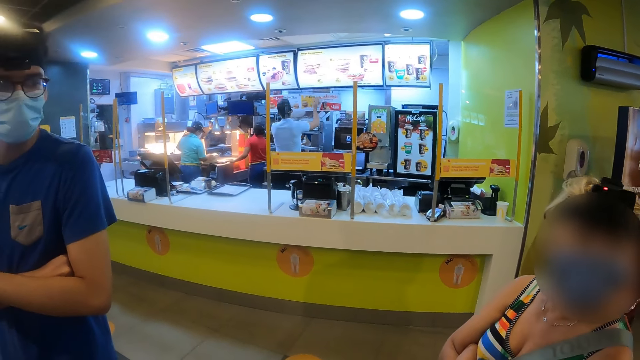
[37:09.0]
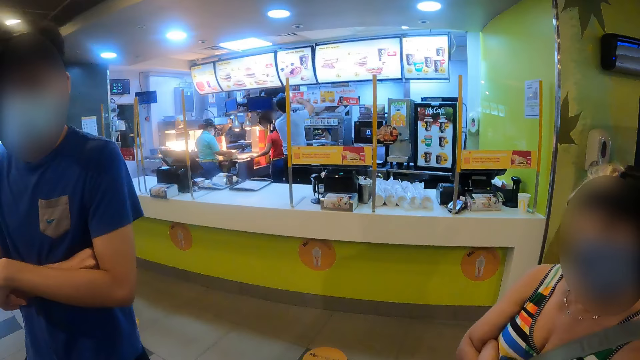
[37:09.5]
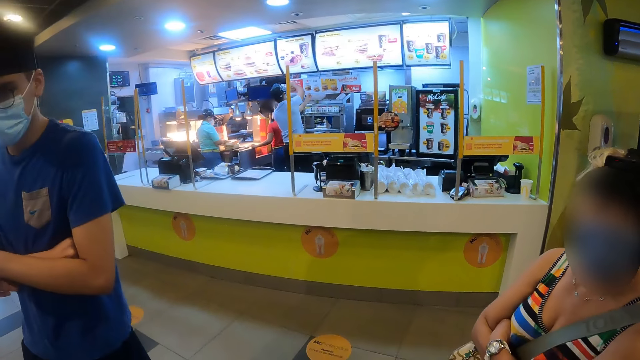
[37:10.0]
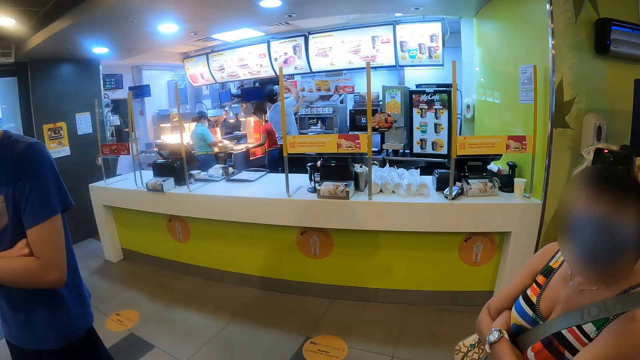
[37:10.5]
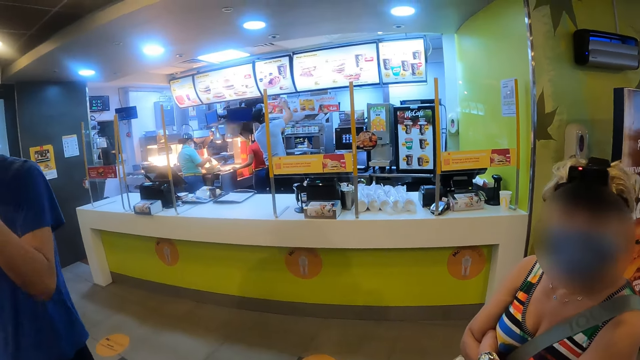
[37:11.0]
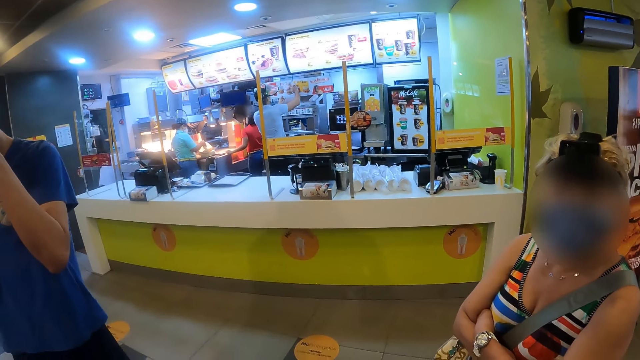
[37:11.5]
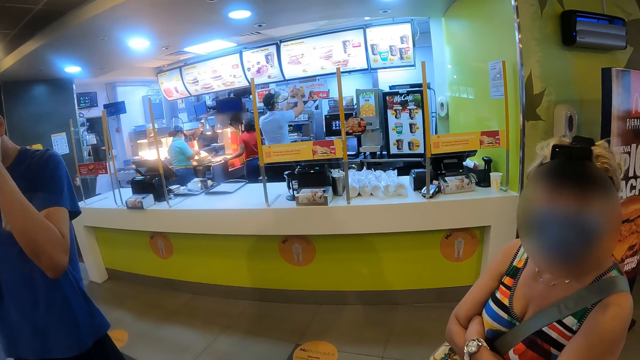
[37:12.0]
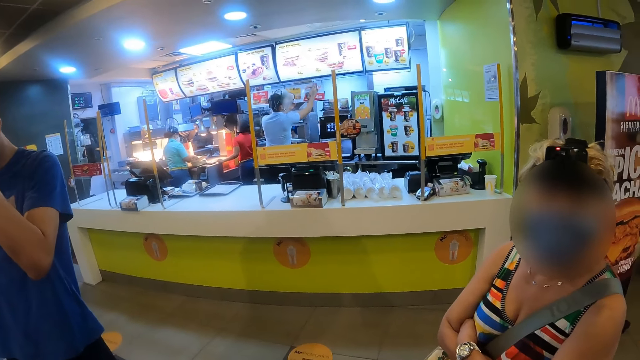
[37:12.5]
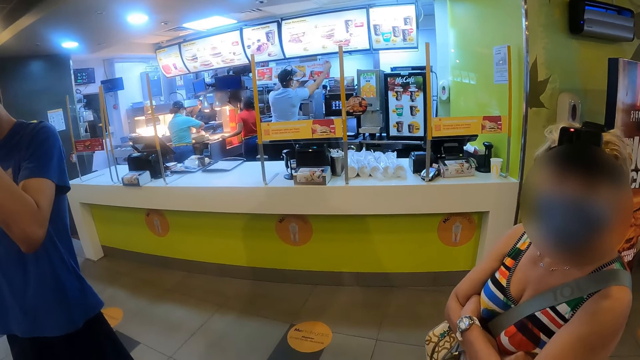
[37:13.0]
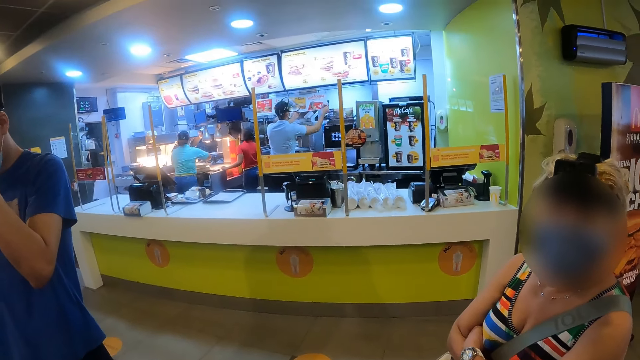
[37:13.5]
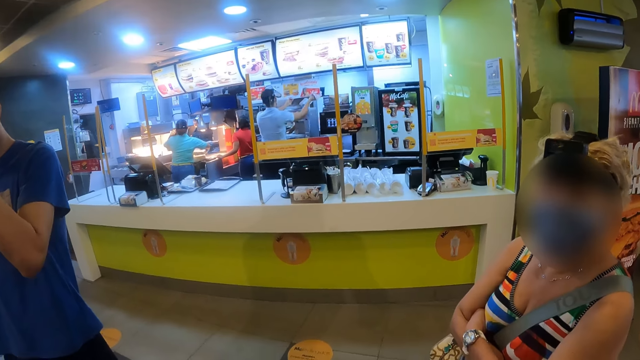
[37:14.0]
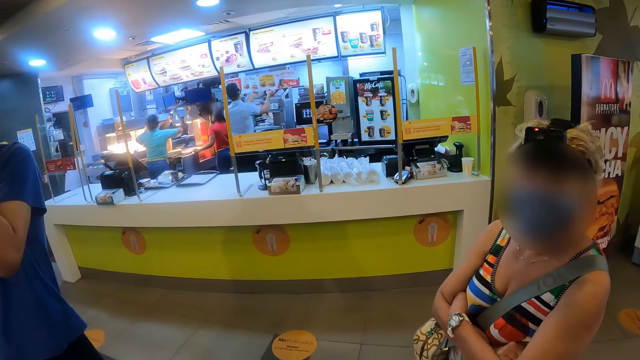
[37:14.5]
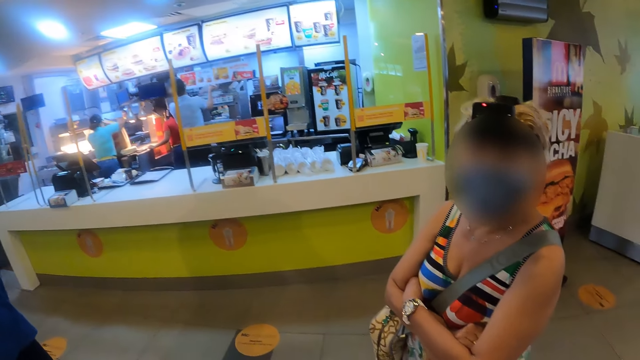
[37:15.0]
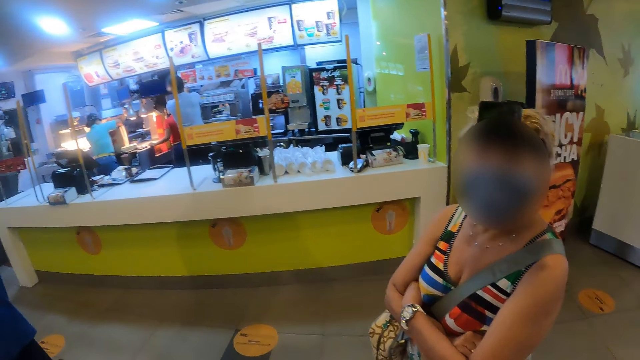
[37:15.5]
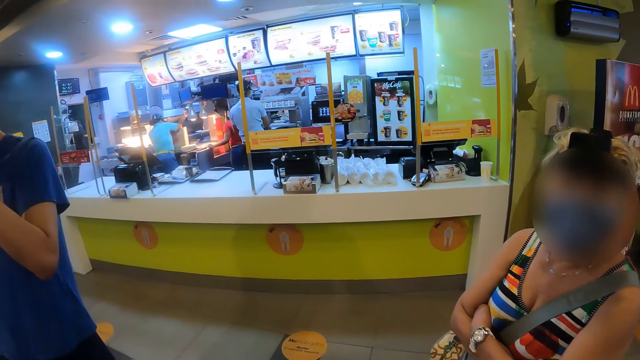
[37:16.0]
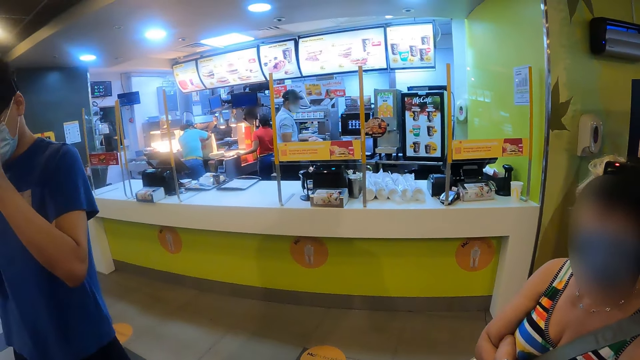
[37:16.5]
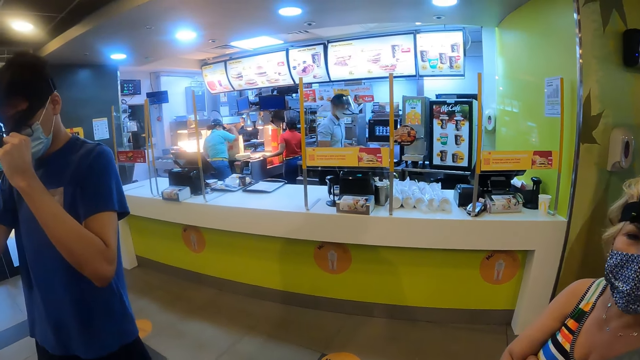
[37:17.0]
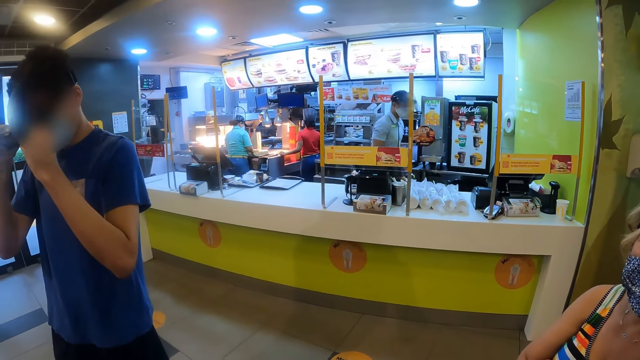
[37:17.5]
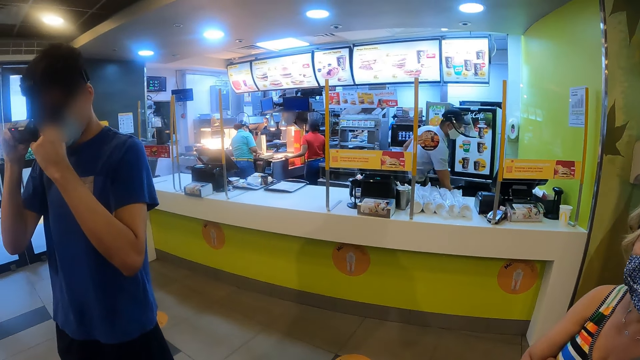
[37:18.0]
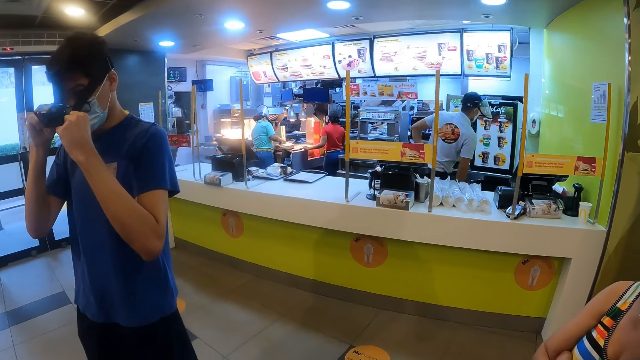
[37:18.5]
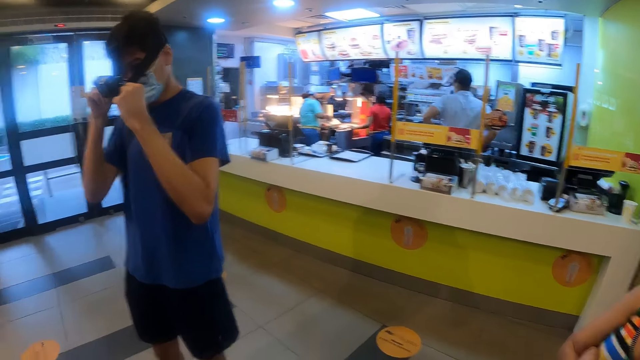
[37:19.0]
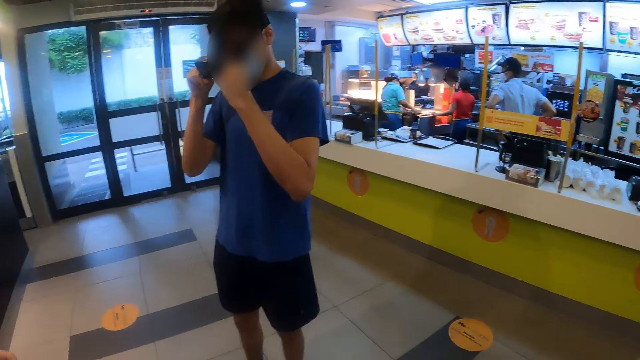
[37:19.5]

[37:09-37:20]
A man adjusts his camera. The man fixes his camera.

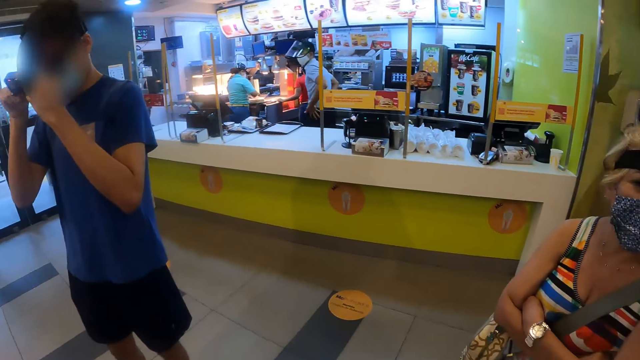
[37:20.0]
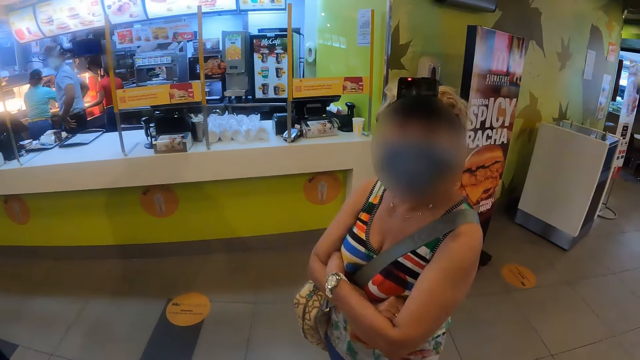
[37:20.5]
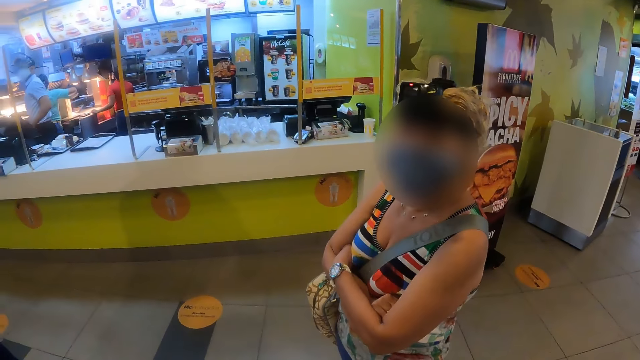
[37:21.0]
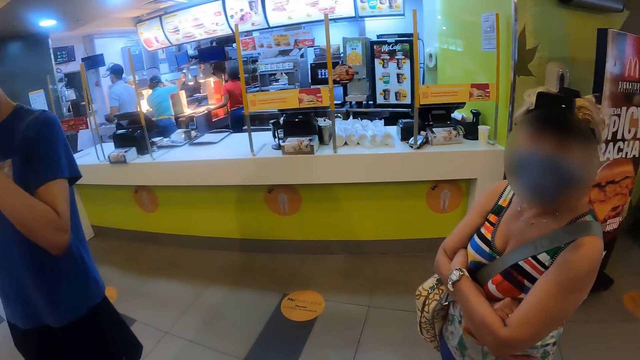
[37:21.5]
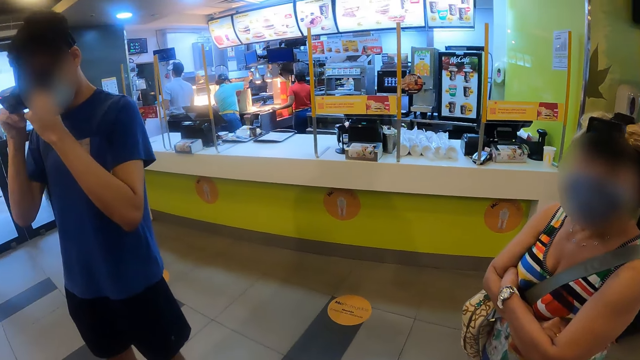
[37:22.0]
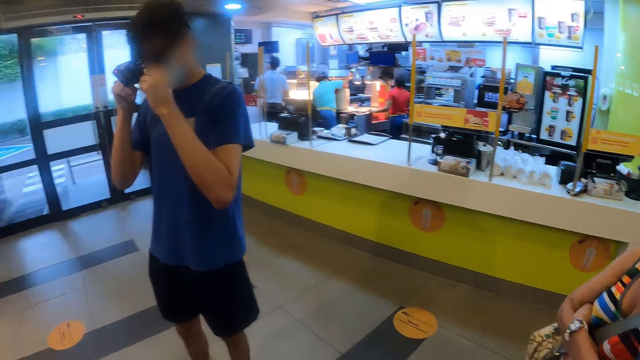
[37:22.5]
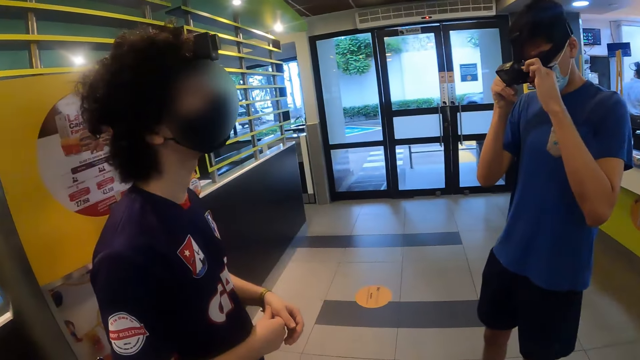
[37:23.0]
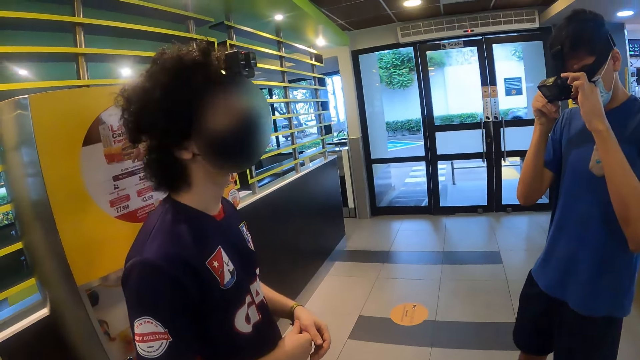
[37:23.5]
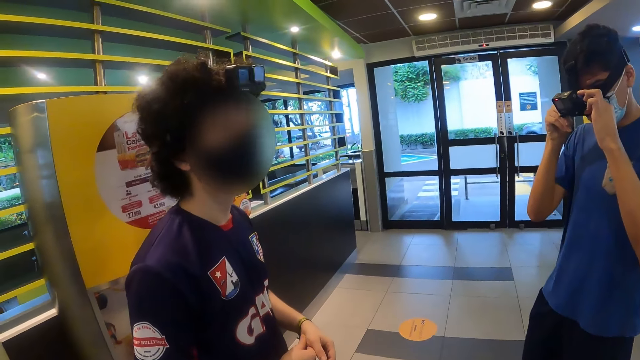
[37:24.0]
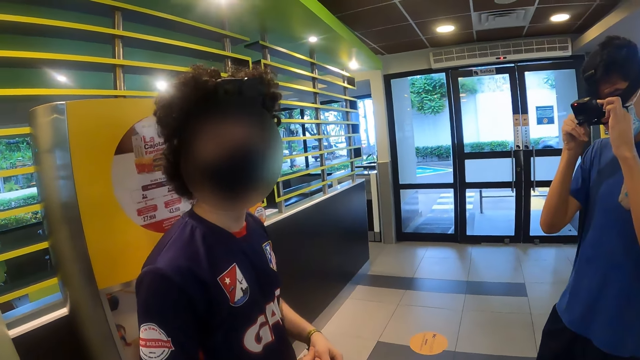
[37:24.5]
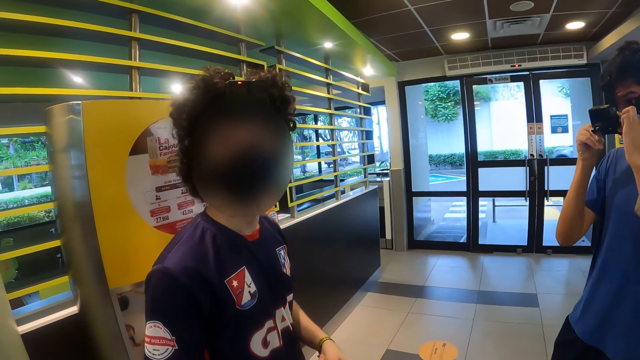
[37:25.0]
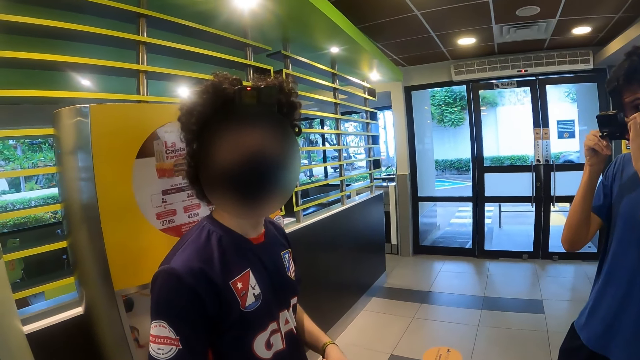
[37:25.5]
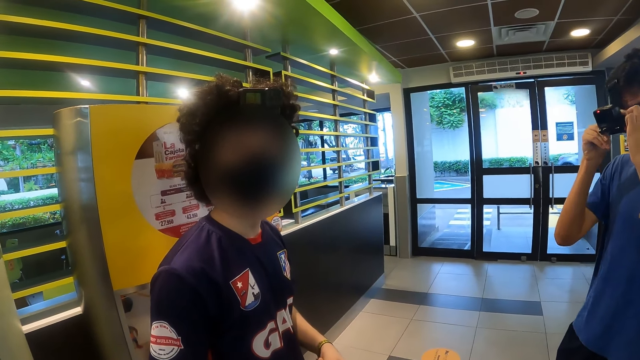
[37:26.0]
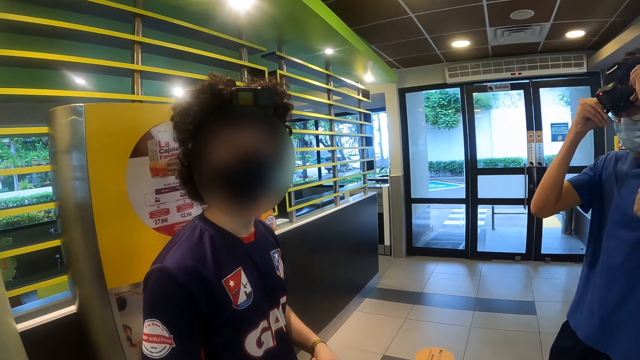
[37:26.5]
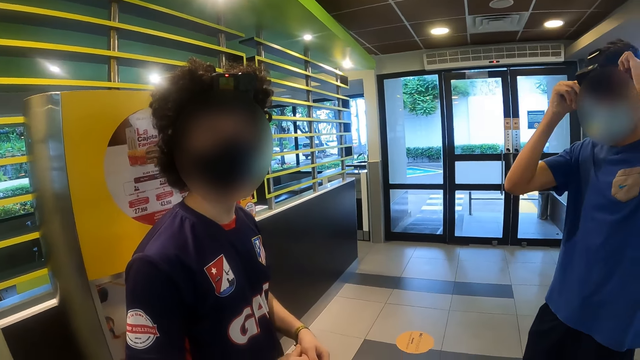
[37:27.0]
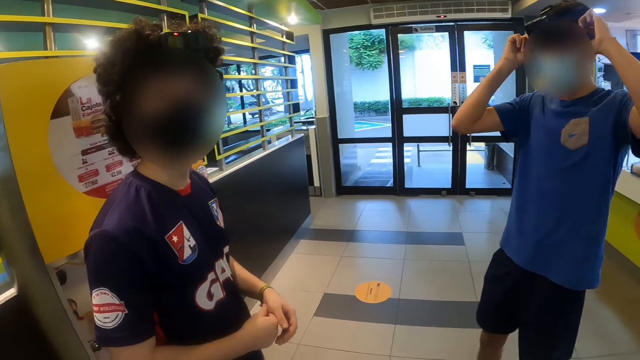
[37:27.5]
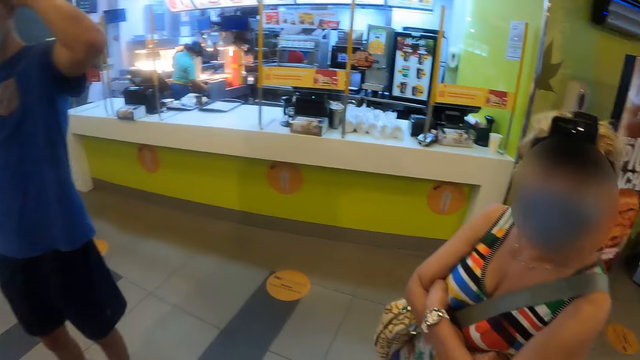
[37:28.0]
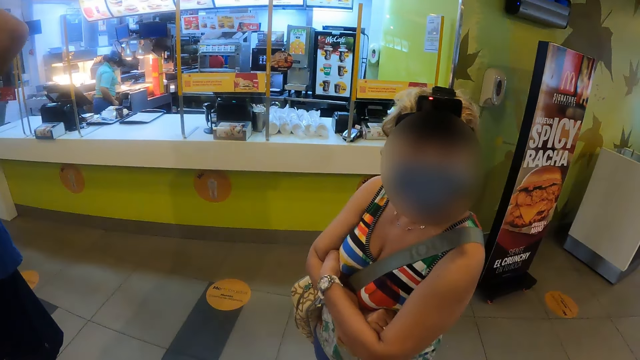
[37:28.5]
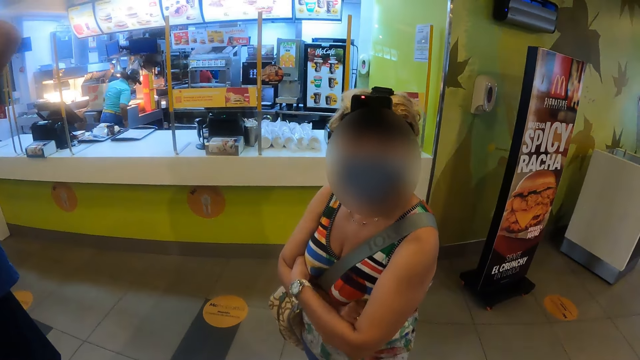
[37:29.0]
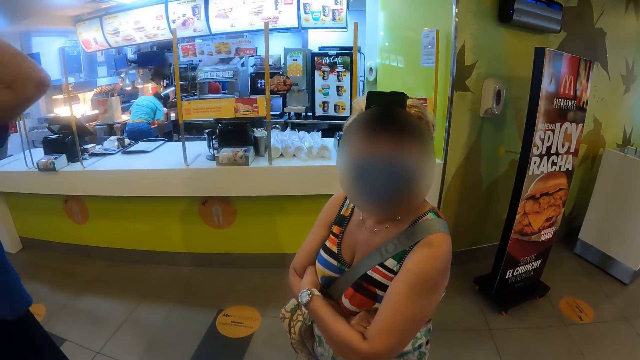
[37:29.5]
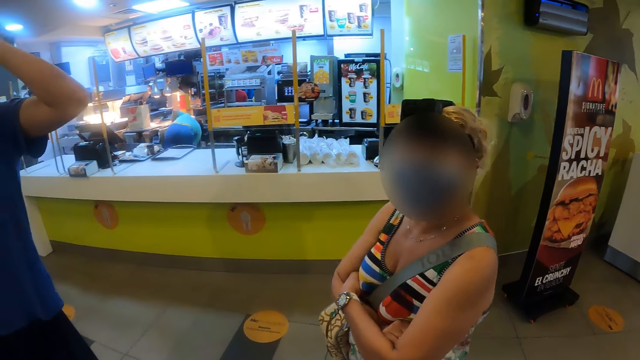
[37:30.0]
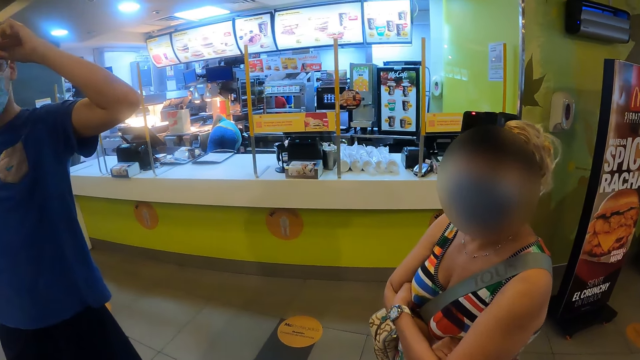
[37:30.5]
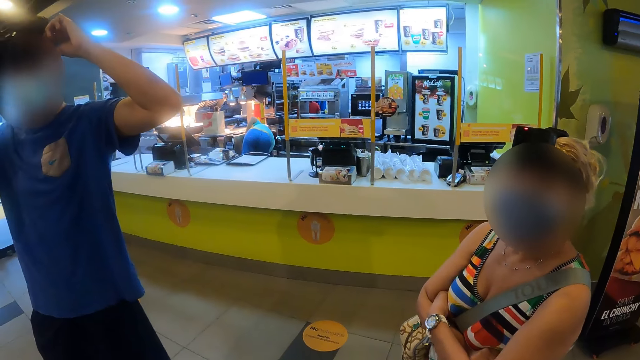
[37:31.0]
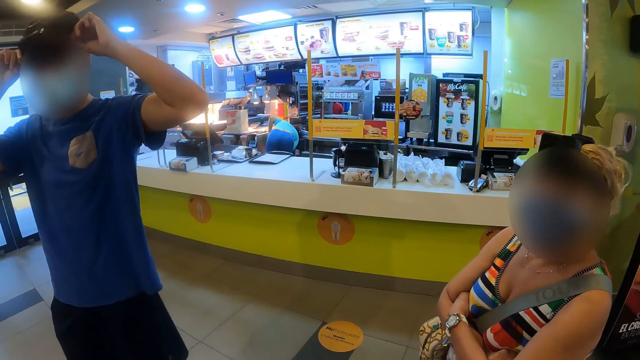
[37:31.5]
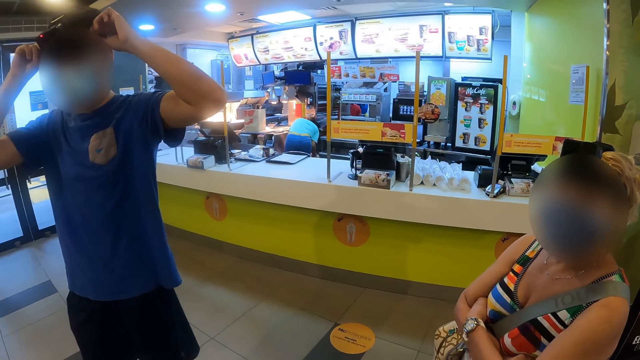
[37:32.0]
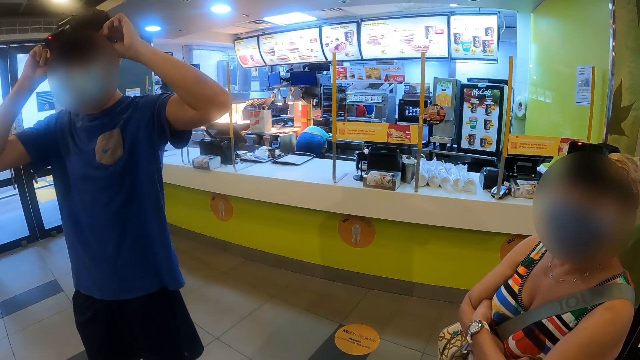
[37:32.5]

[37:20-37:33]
The camera wearer turns towards a man. They interact with a woman. They turn towards another man. The first man fixes his camera. The camera wearer interacts with the first man. They turn towards the woman. They interact with the woman.
